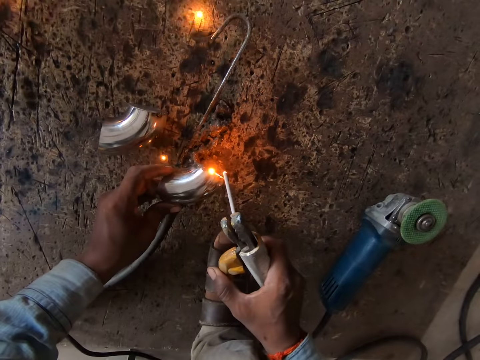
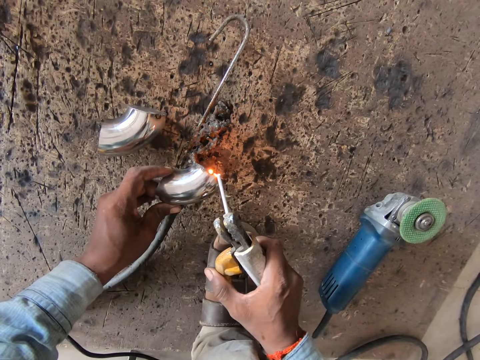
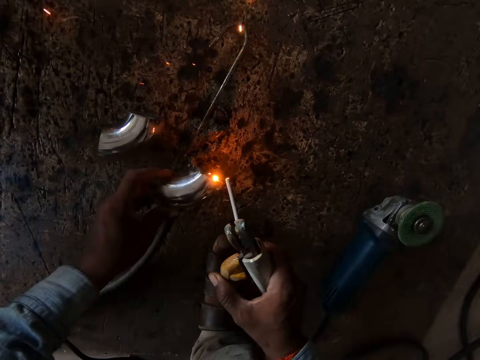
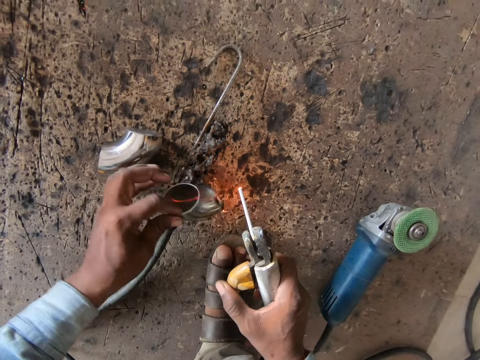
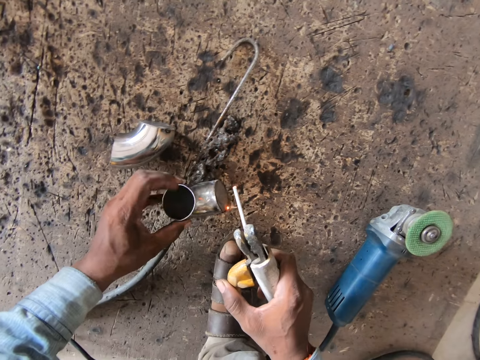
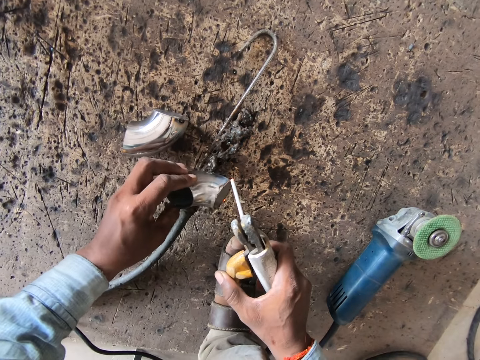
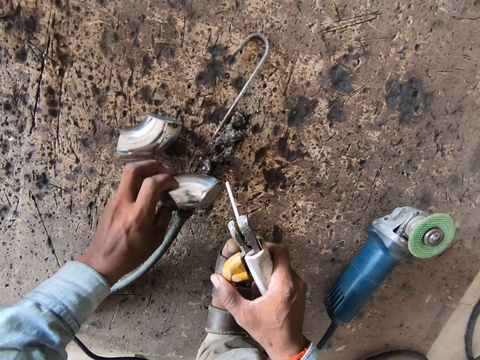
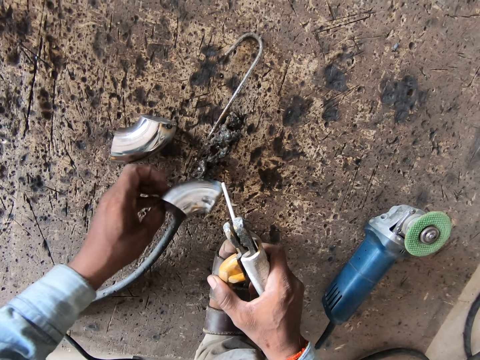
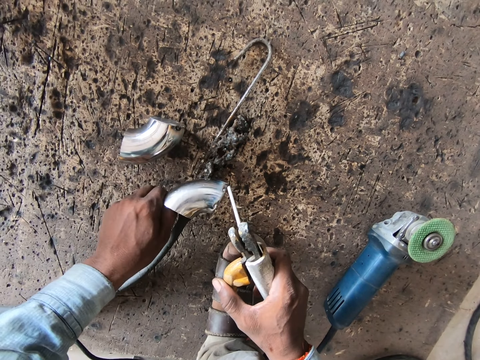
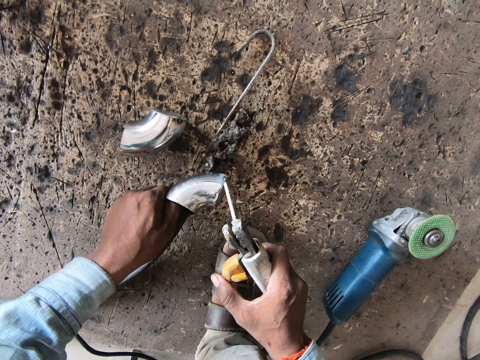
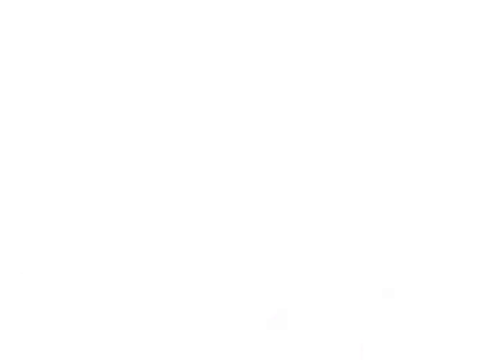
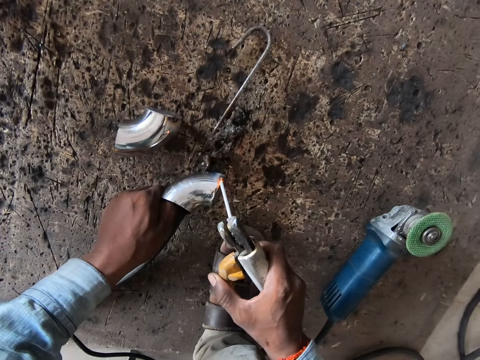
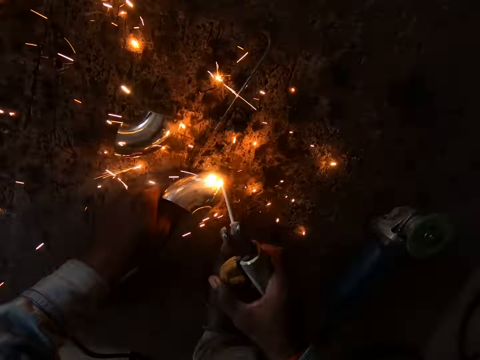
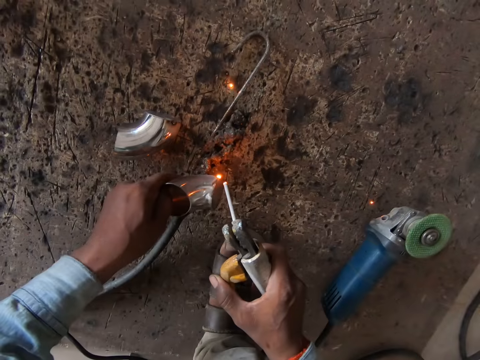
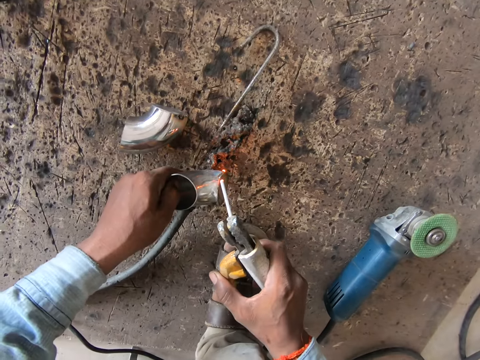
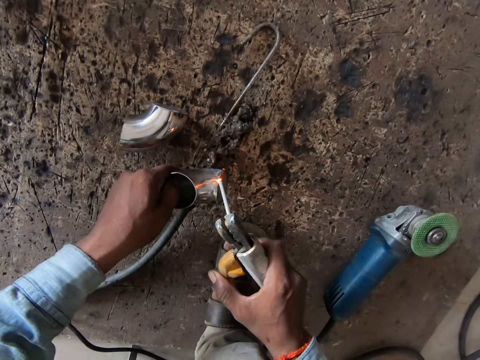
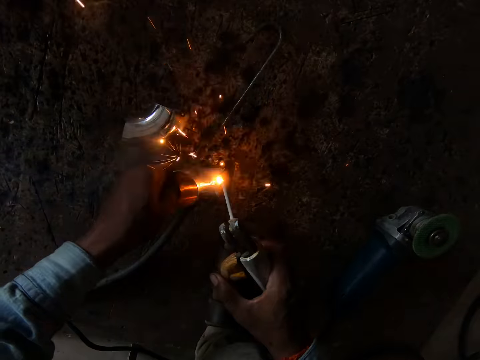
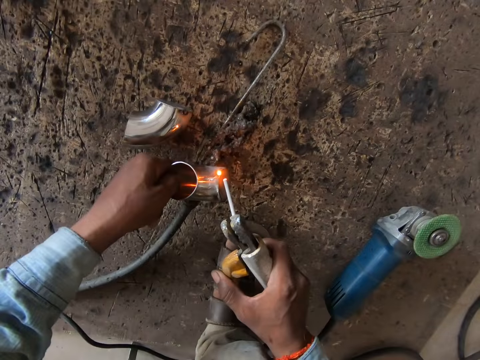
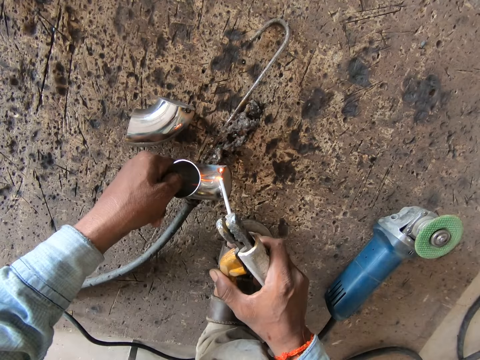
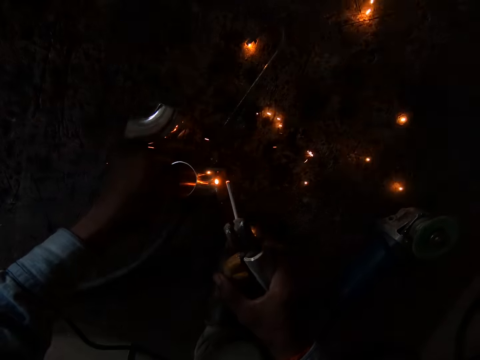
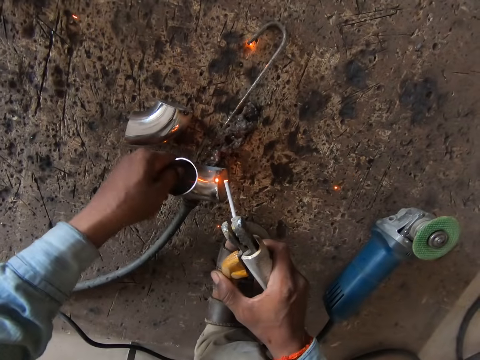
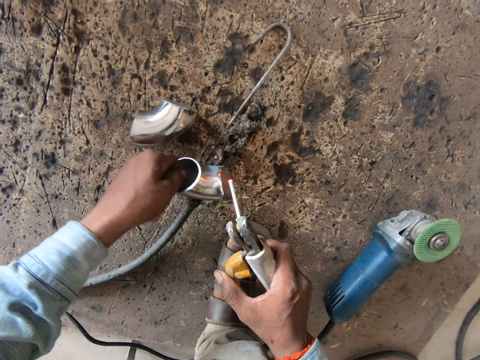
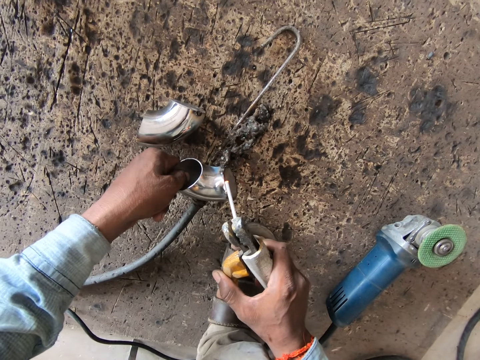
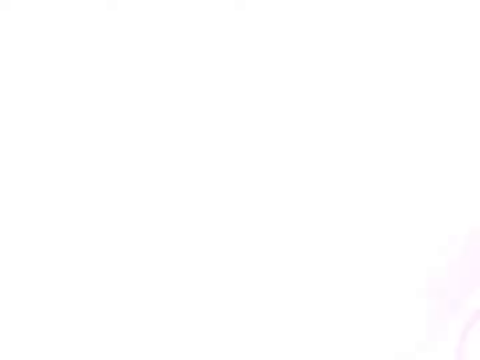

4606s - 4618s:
The camera wearer moves the steel elbow in his left hand. He welds the steel elbow with the electrode holder in his right hand.

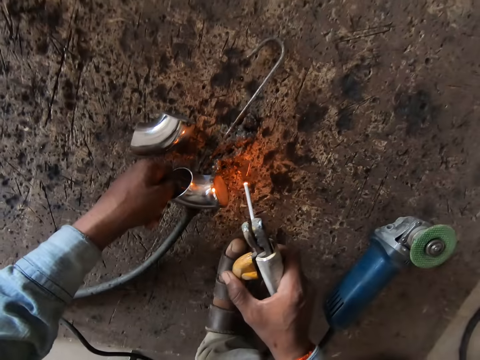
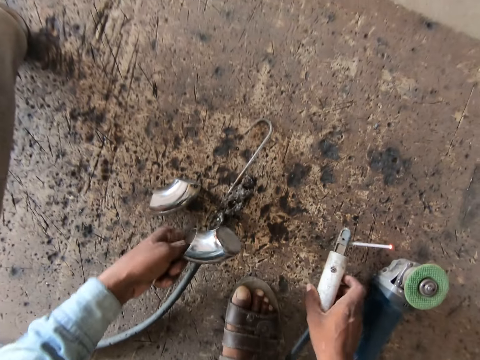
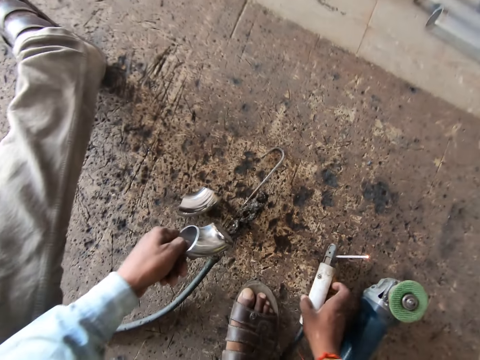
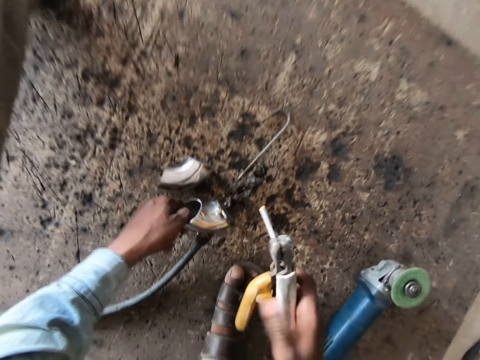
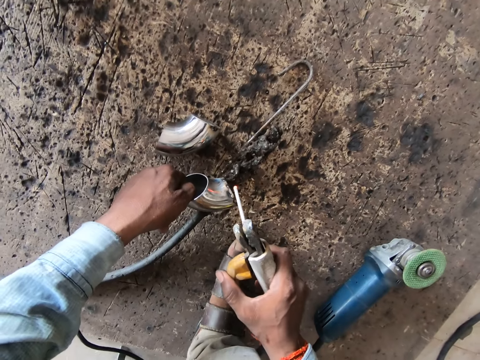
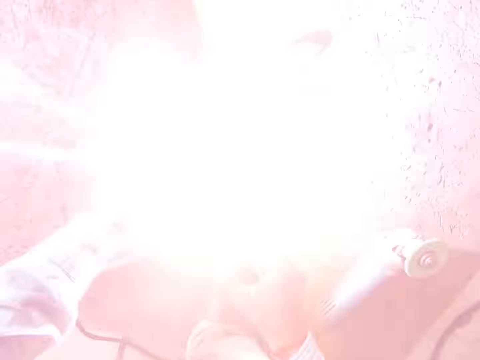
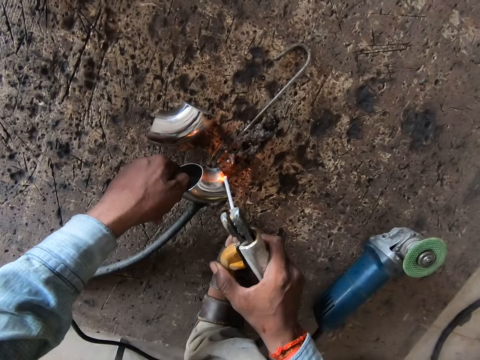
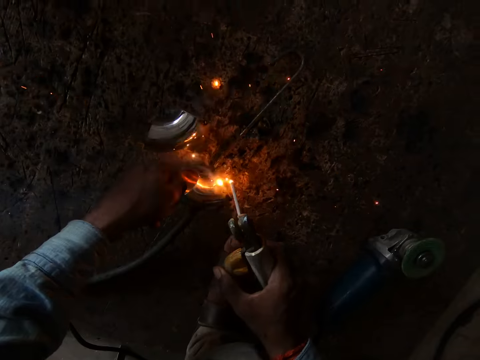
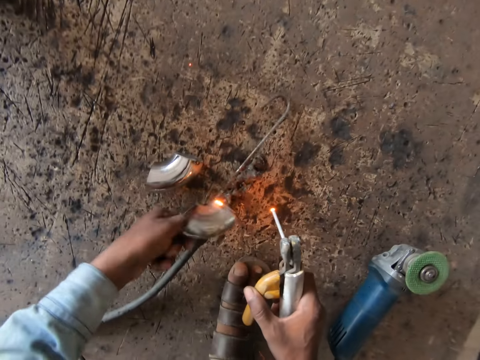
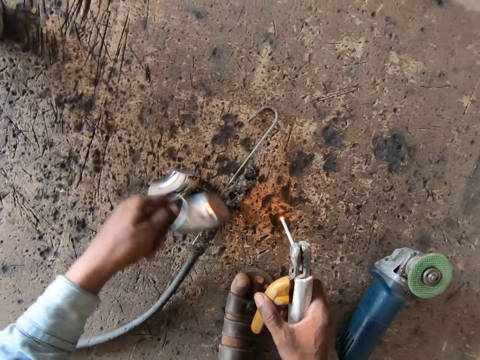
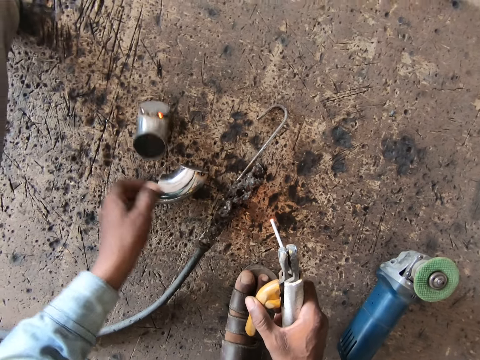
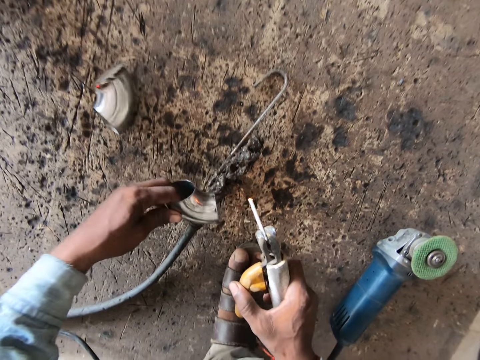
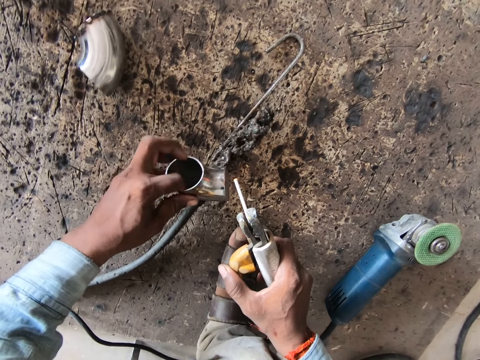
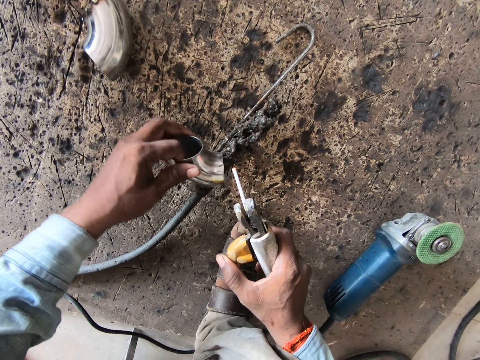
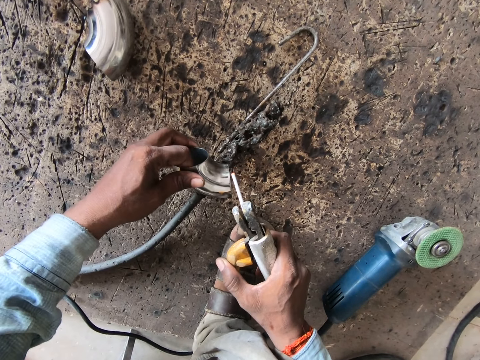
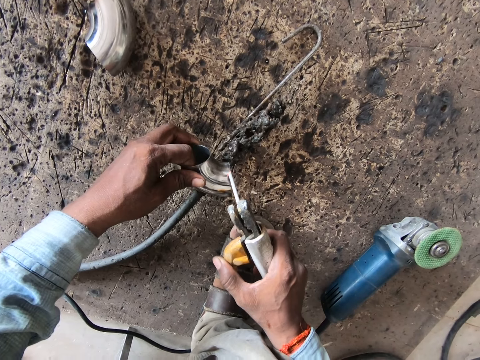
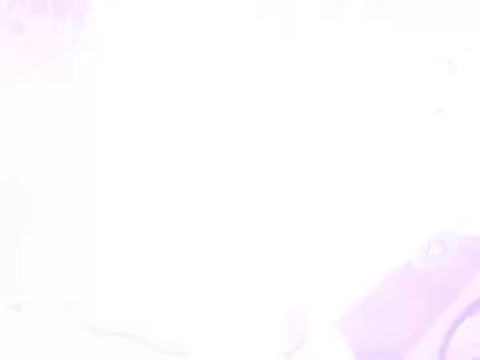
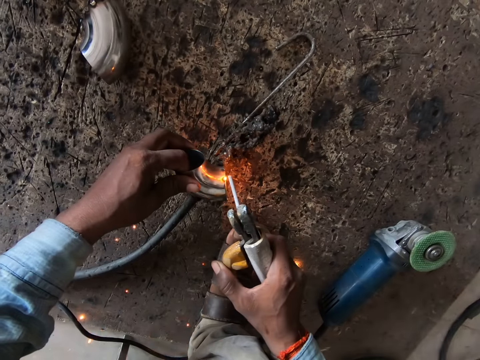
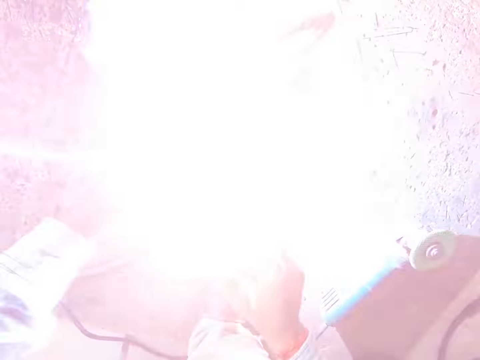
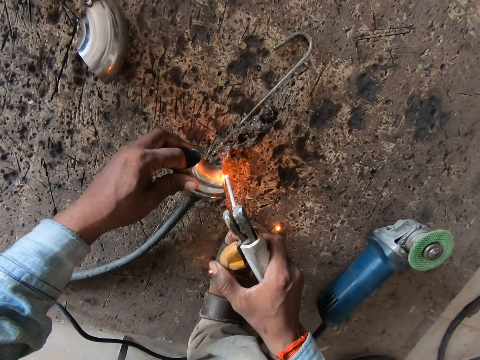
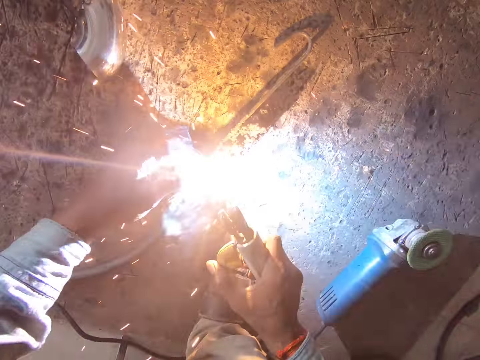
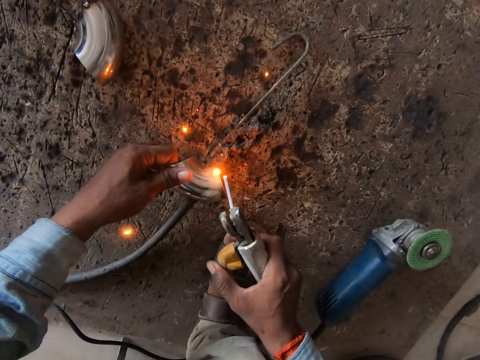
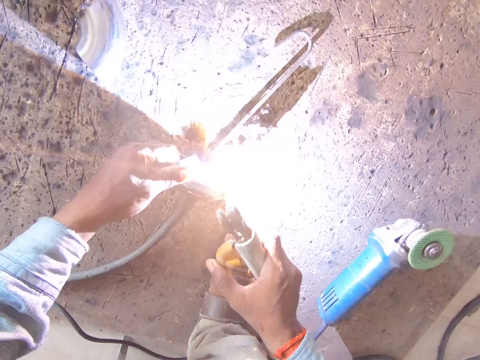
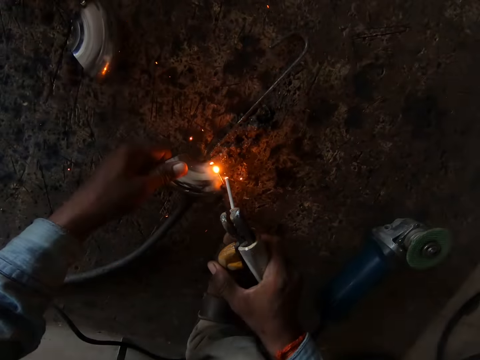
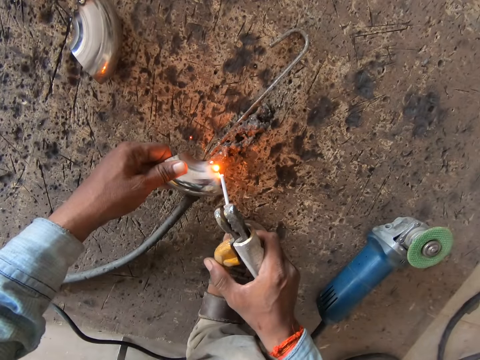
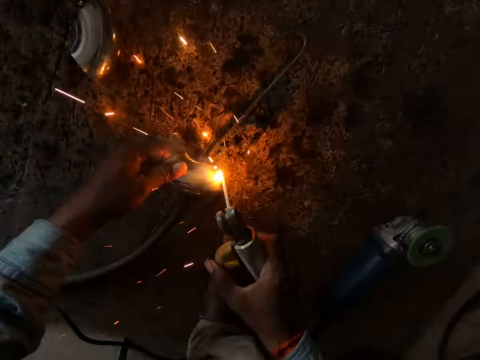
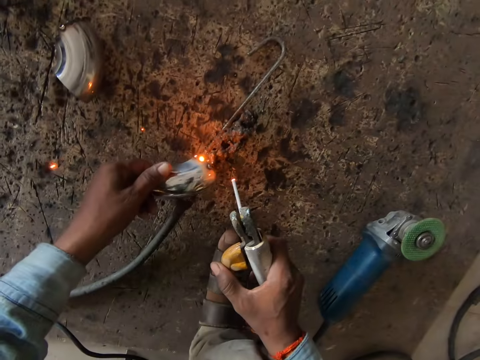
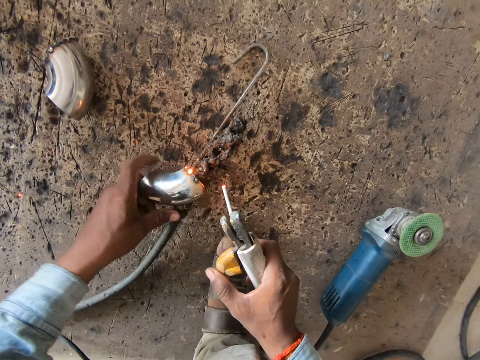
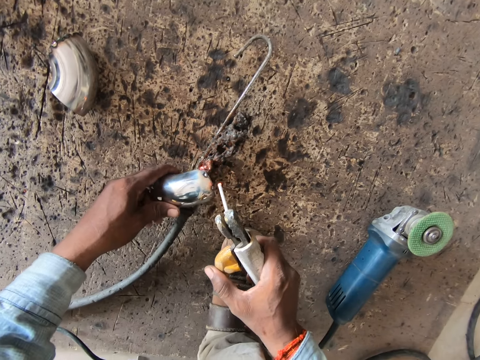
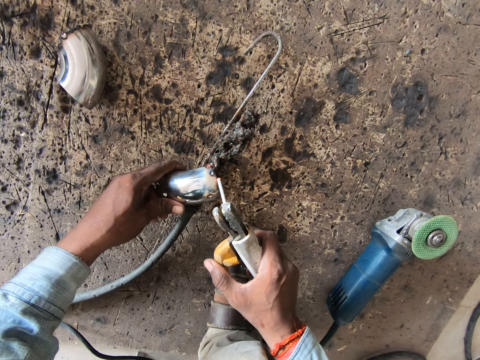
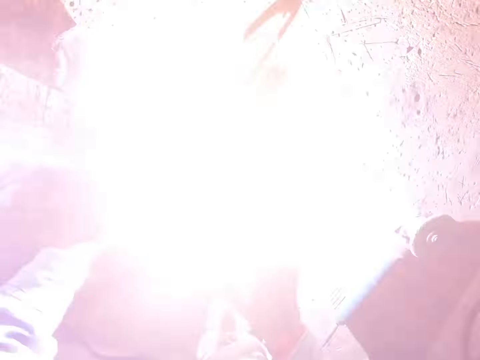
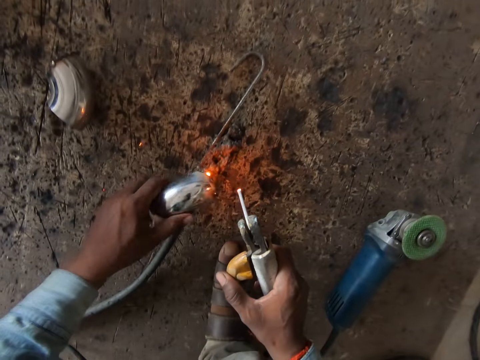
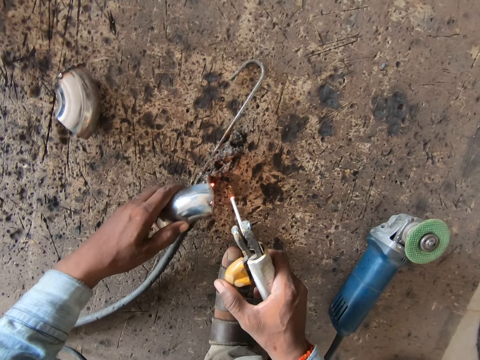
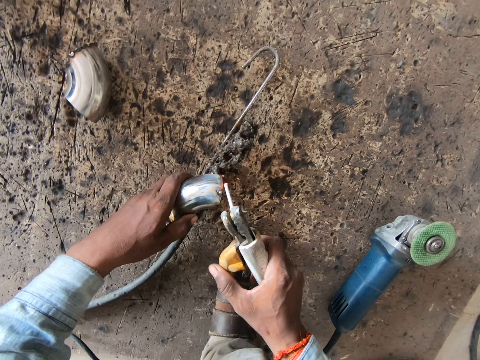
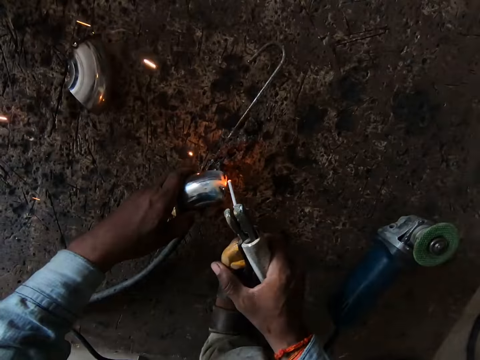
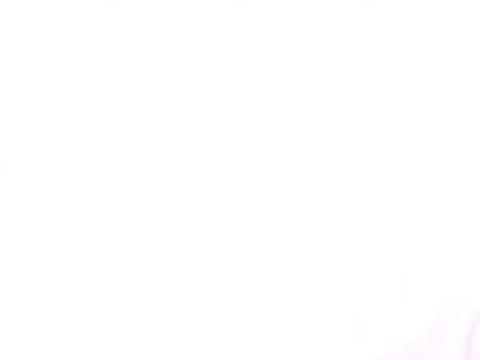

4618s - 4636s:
The camera wearer places the electrode holder on the floor with his right hand. He checks the metal. He lifts the electrode holder from the floor with his right hand. He welds the steel elbow with the electrode holder in his right hand. He drops the steel elbow on the floor with his left hand. He picks up the steel elbow from the floor with his left hand. He places the steel elbow on the welding torch with his left hand. He welds the steel elbow with the electrode holder in his right hand. He adjusts the steel elbow on the floor with his left hand. He welds the steel elbow with the electrode holder in his right hand.
